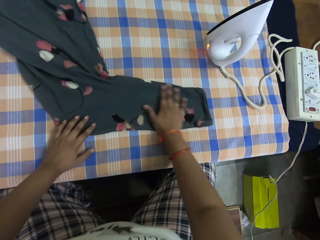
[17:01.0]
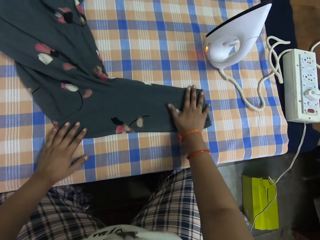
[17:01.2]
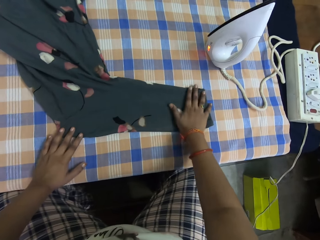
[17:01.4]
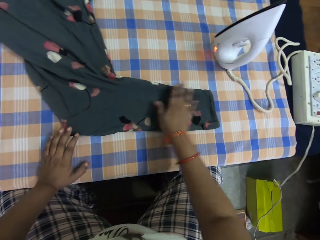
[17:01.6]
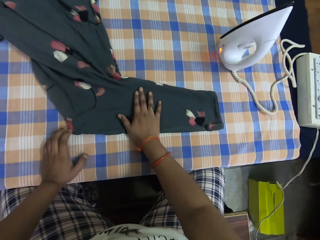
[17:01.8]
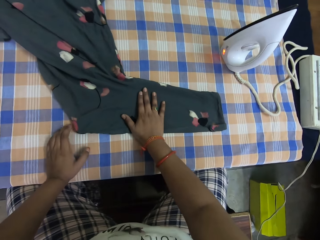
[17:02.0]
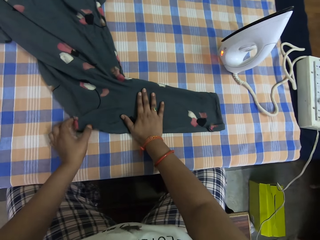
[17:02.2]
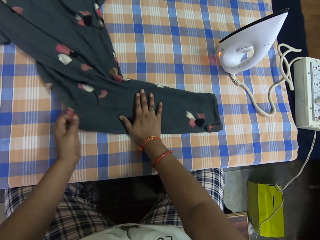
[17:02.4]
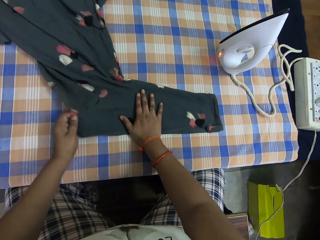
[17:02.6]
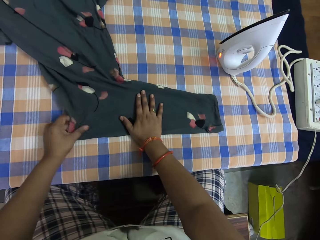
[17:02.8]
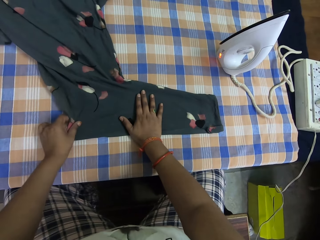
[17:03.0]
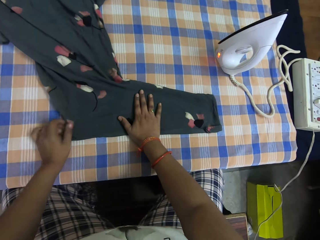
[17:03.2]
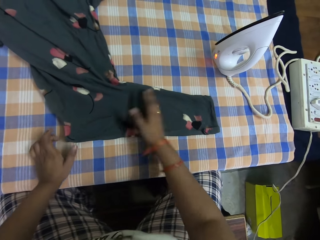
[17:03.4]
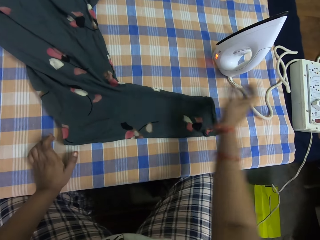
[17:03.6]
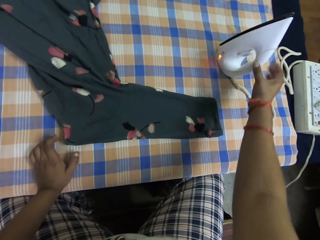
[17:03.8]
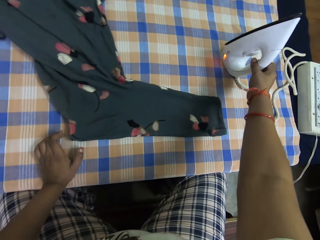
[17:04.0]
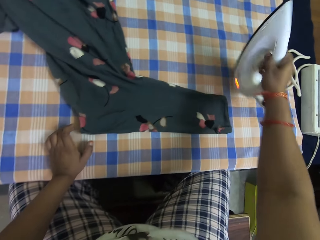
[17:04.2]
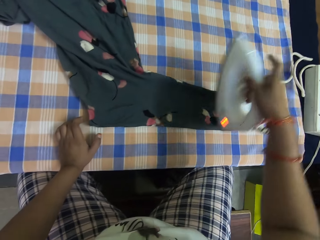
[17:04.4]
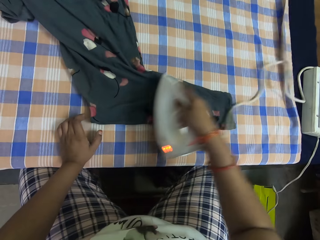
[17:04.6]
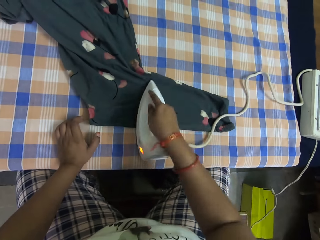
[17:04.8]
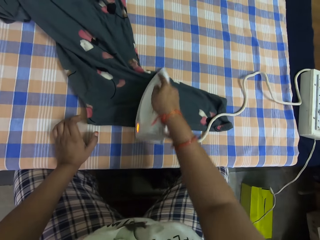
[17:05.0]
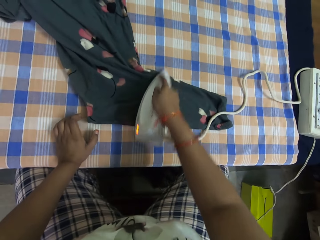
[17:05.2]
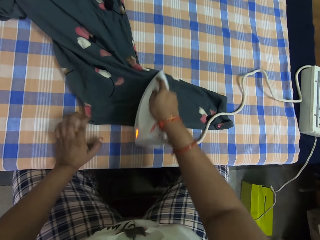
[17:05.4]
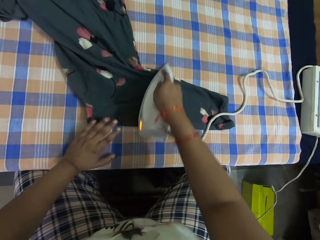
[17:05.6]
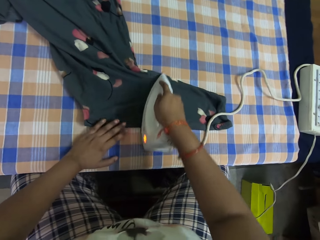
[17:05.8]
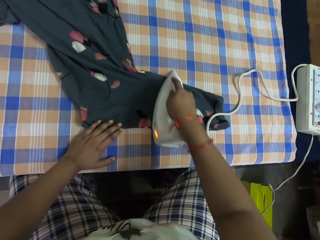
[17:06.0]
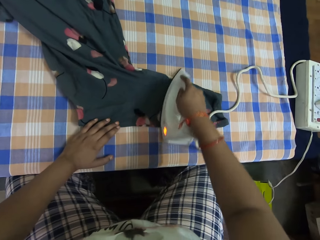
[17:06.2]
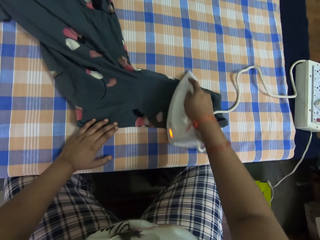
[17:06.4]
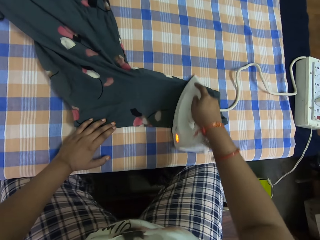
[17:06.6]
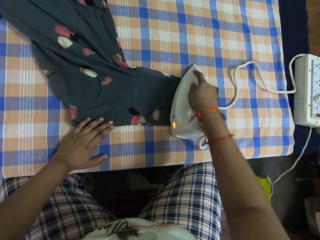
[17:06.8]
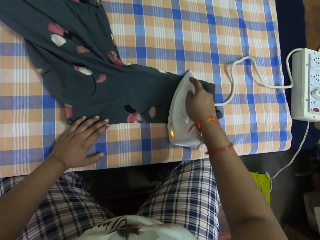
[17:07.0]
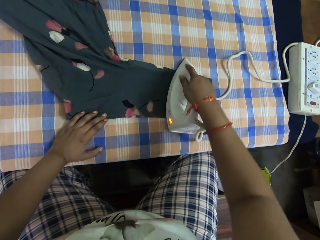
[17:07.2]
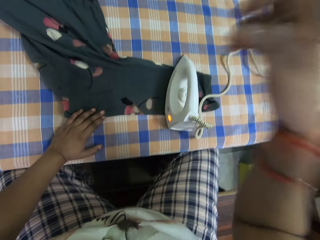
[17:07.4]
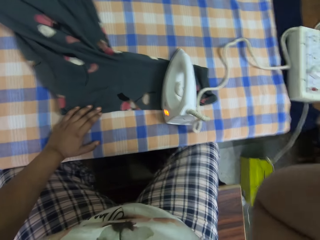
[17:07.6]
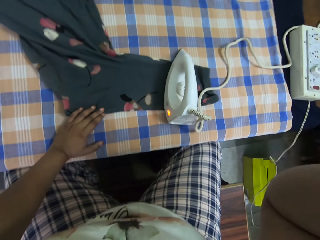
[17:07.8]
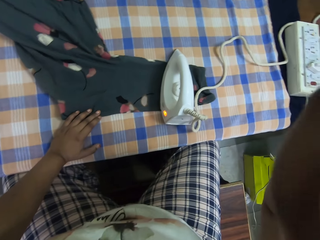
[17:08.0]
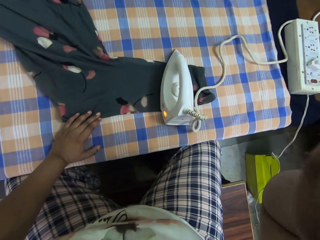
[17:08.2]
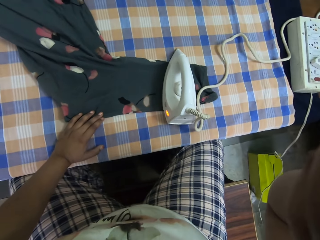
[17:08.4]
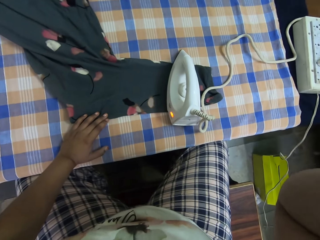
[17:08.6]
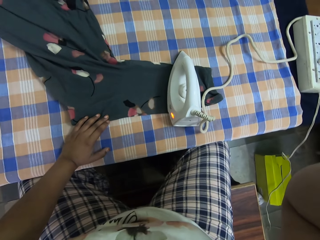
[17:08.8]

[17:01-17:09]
The camera wearer picks up the iron box. He holds the cloth on the table with his left hand and smoothens the cloth on the table with the pressing iron in his right hand. He lifts the right hand and looks around.
